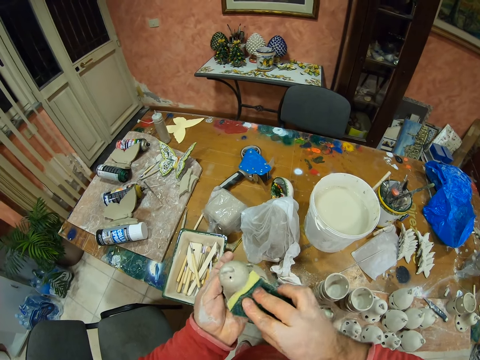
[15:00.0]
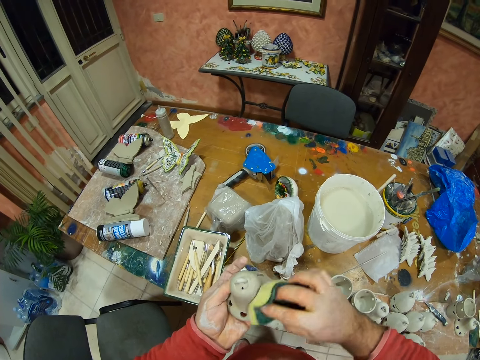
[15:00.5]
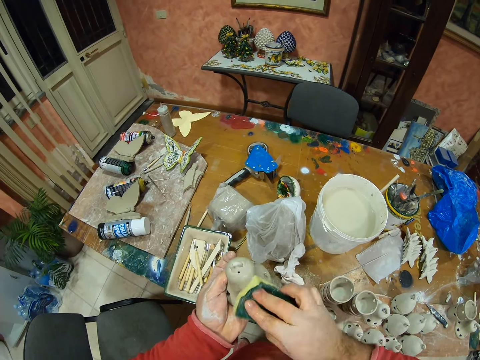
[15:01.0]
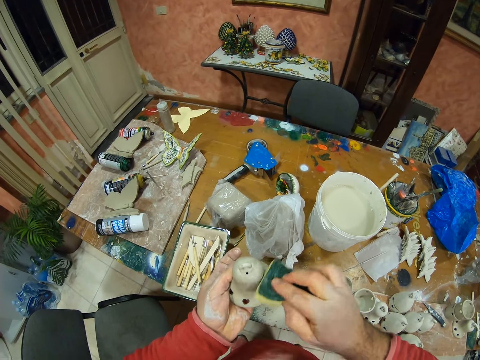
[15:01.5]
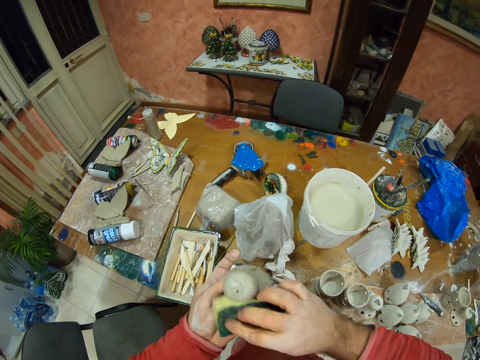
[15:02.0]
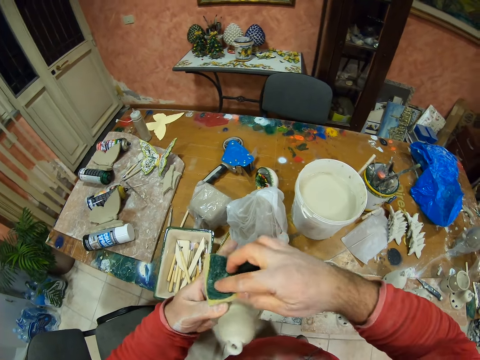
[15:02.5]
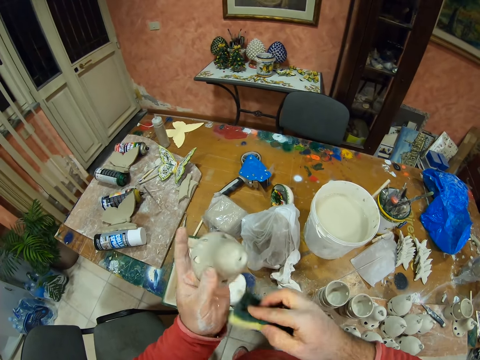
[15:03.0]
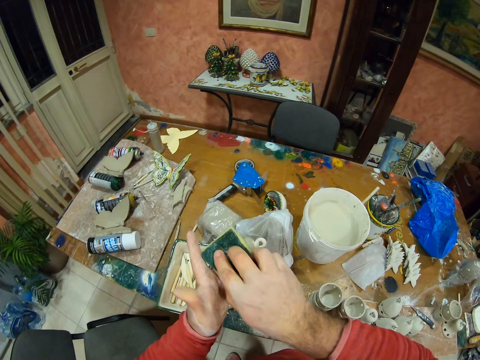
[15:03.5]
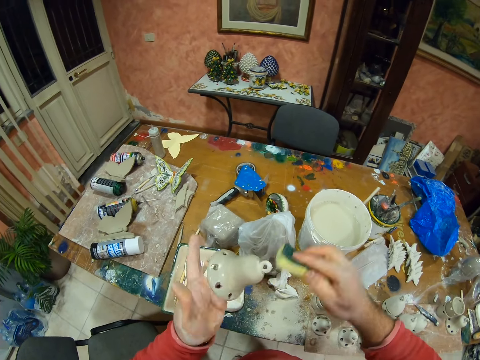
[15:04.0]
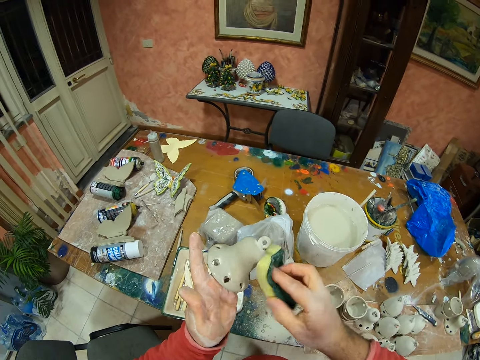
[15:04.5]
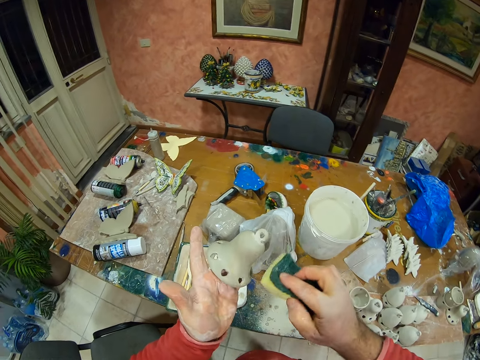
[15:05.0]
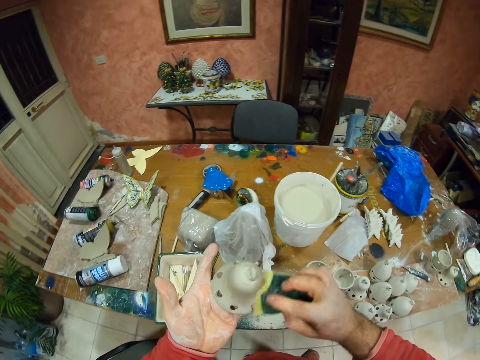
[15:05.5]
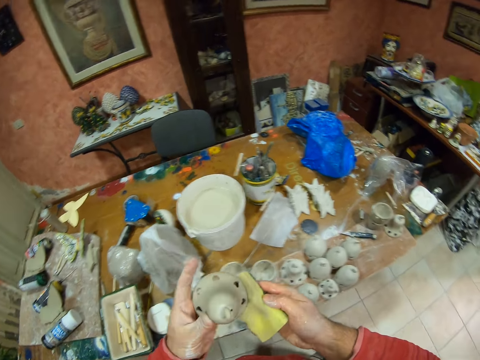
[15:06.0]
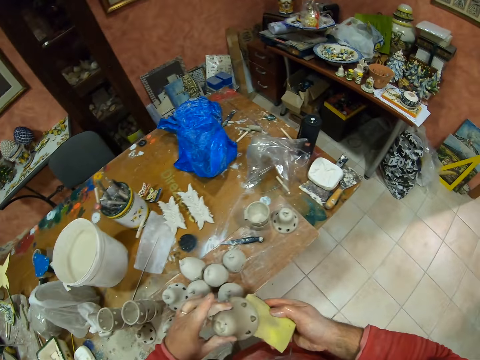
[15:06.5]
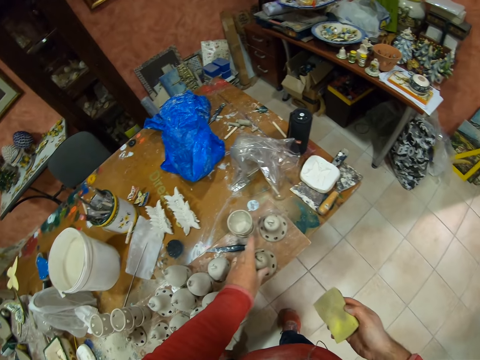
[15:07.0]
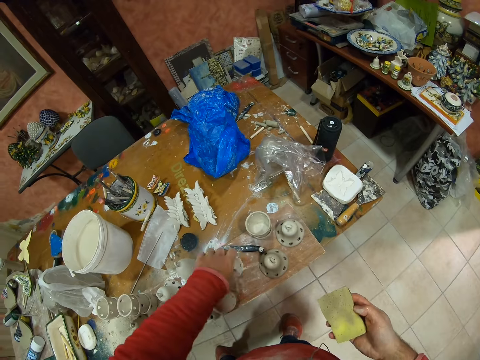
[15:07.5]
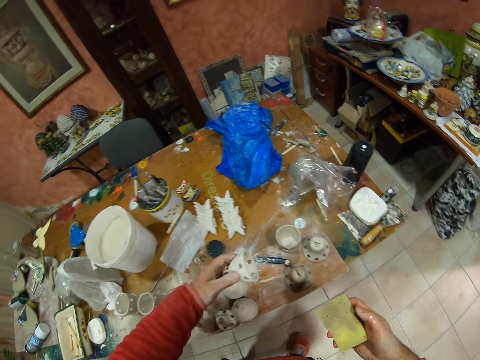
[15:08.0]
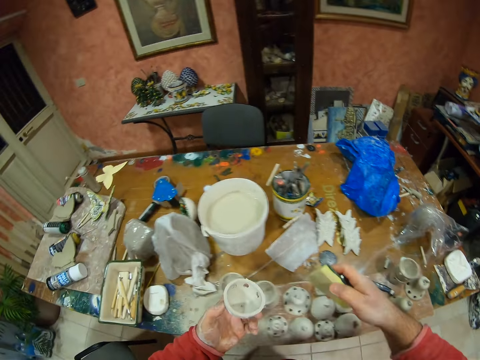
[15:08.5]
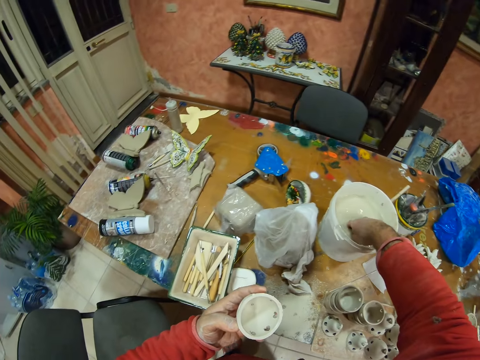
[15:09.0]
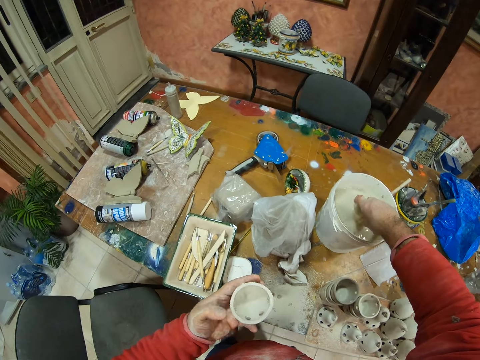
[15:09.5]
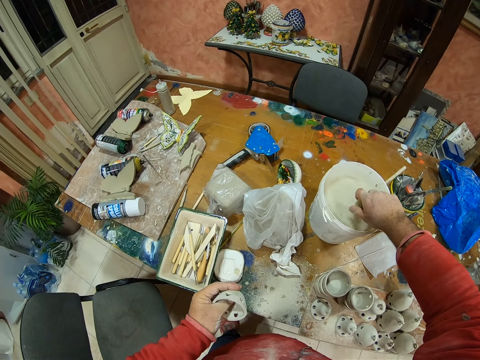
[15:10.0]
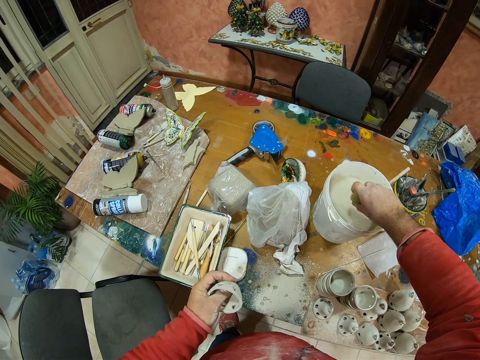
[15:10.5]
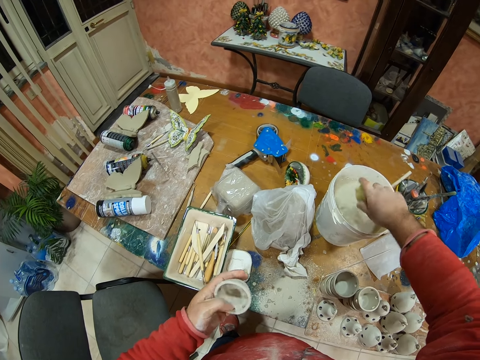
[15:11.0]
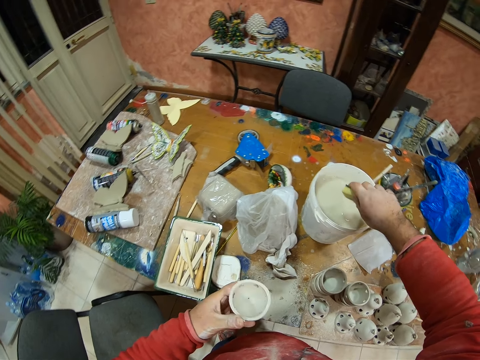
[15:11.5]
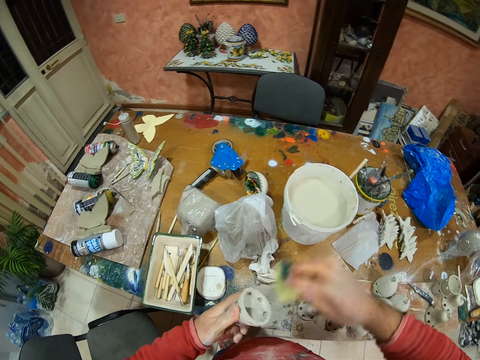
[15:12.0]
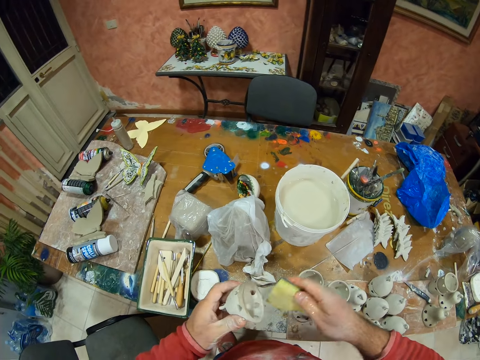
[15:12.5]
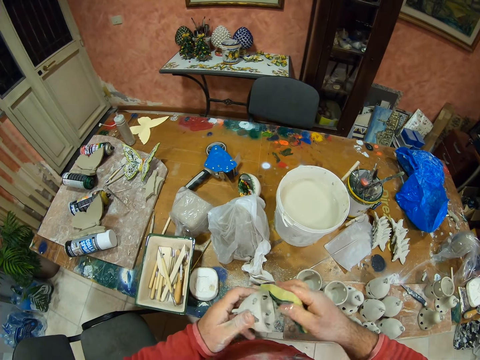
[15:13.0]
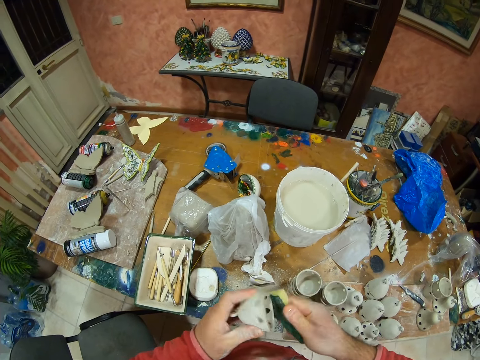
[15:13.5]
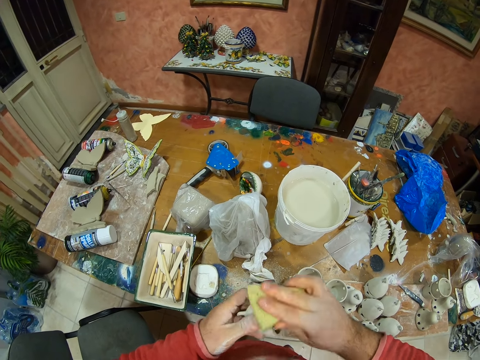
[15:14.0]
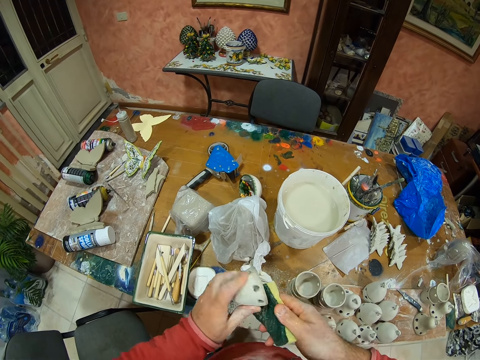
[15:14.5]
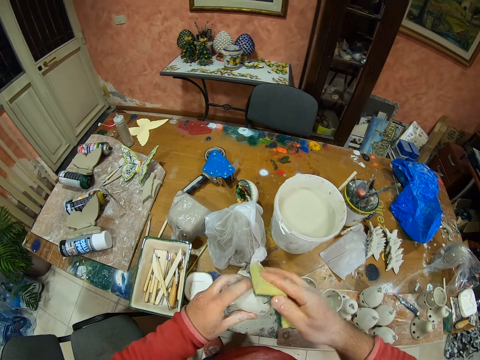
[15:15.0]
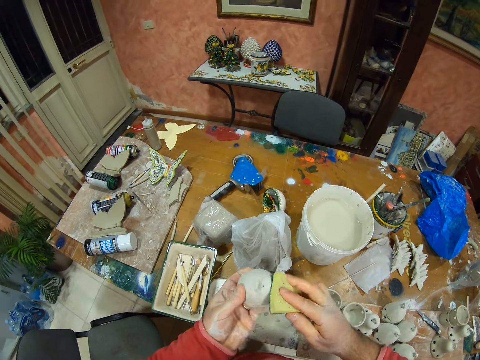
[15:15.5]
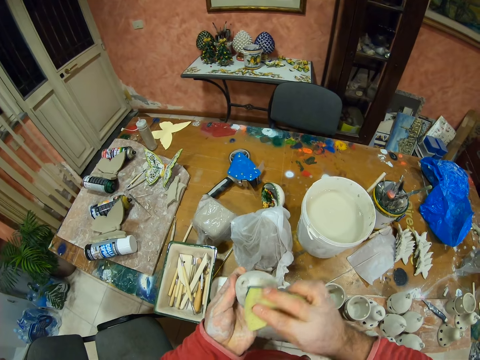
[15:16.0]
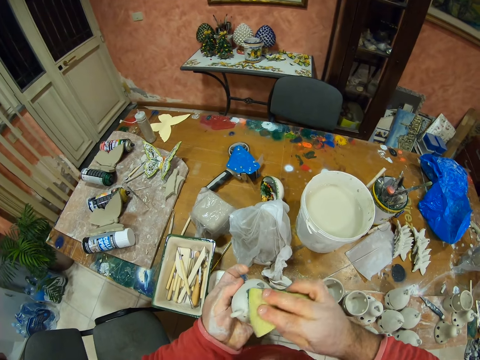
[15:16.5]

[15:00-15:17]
The camera wearer places the pottery on the table. They pick up the pottery from the table top. They dip the sponge in the water bucket, squeeze water from the sponge and wipe the pottery with the sponge.

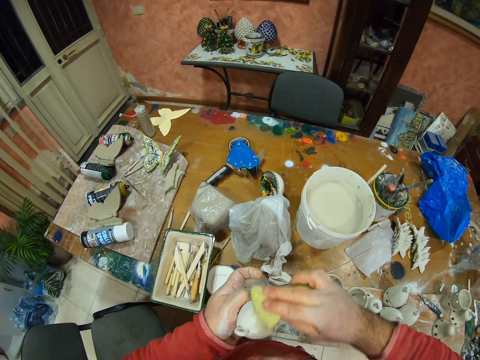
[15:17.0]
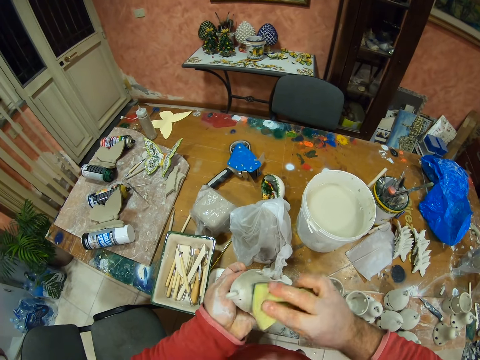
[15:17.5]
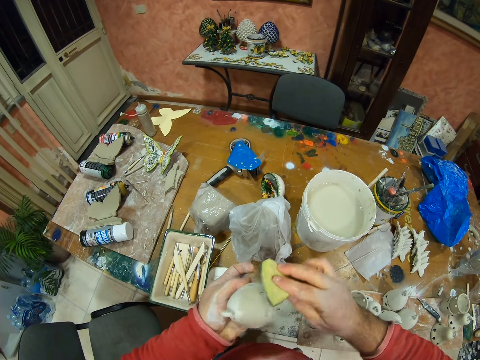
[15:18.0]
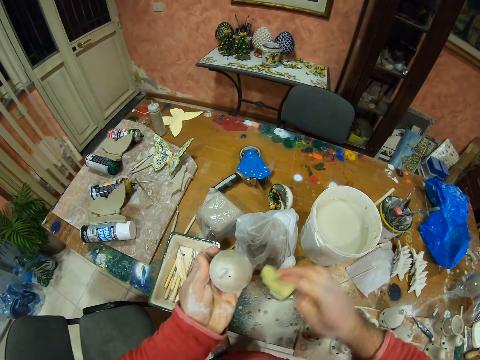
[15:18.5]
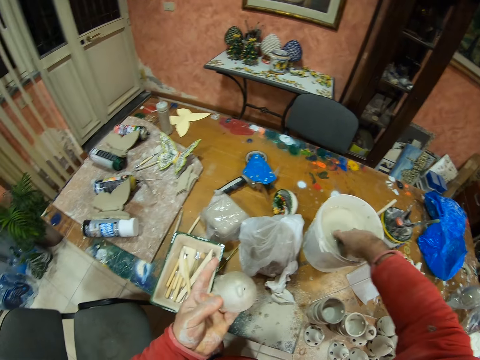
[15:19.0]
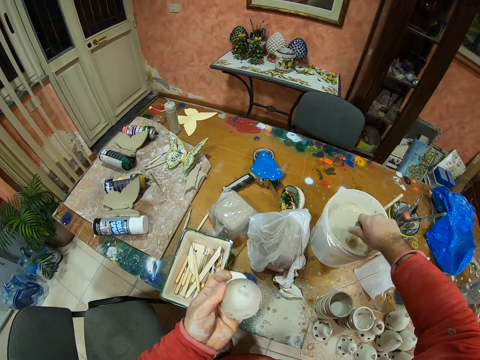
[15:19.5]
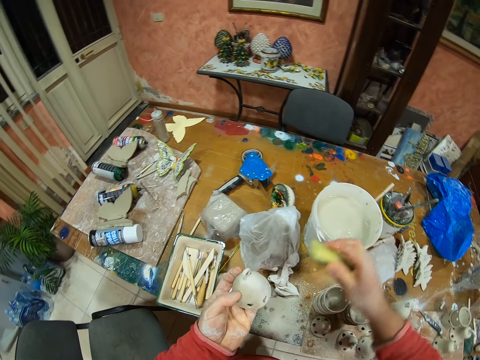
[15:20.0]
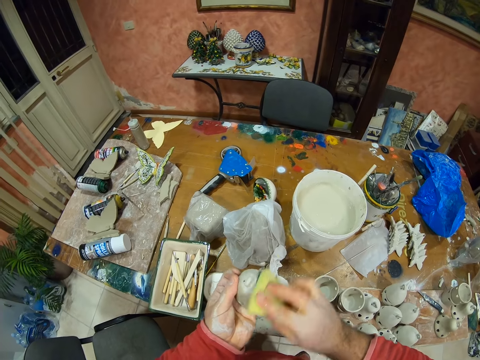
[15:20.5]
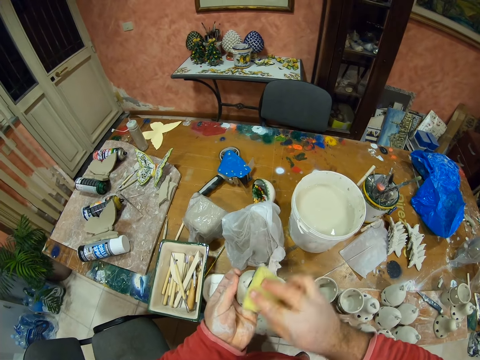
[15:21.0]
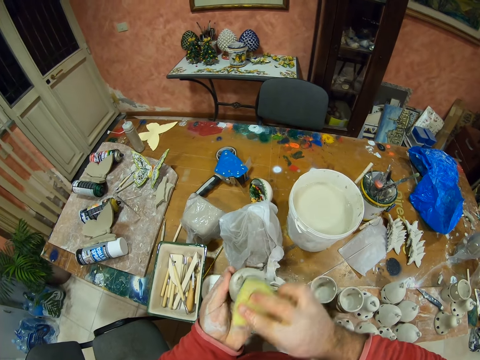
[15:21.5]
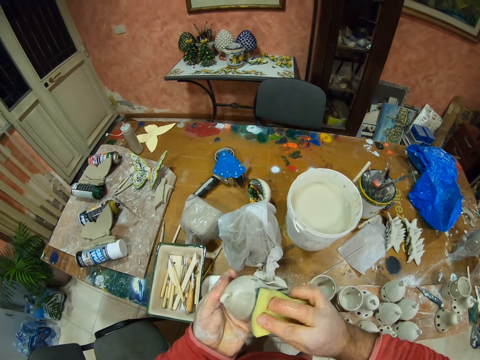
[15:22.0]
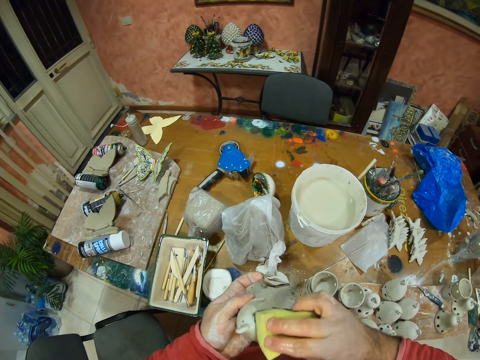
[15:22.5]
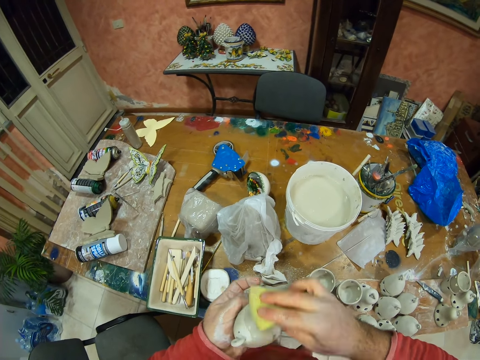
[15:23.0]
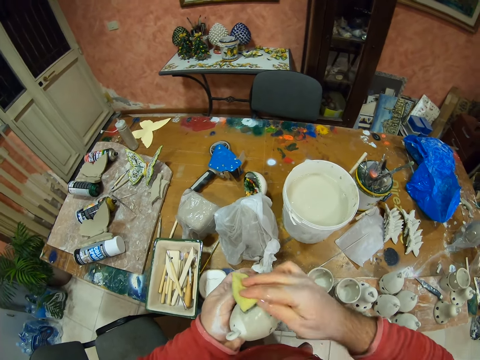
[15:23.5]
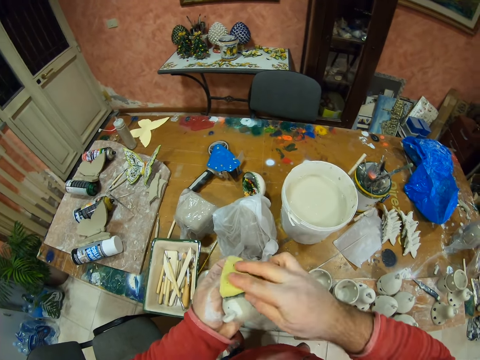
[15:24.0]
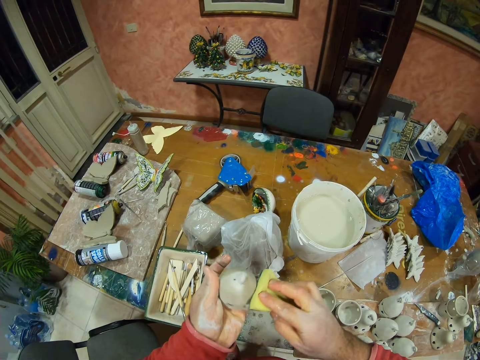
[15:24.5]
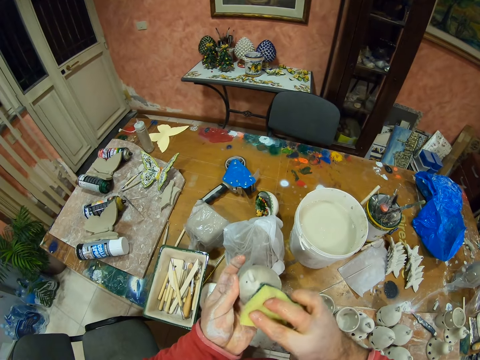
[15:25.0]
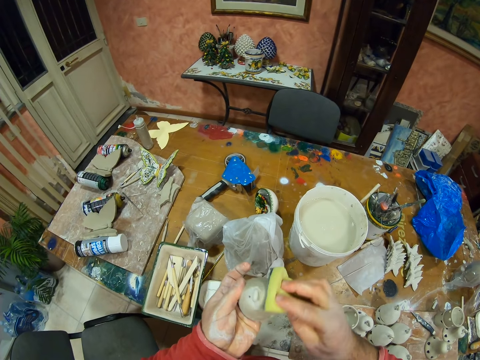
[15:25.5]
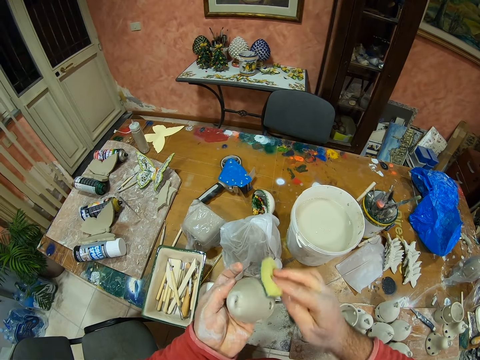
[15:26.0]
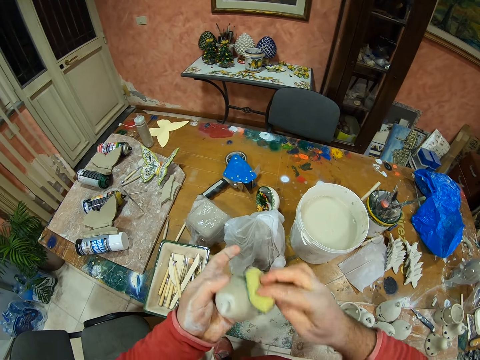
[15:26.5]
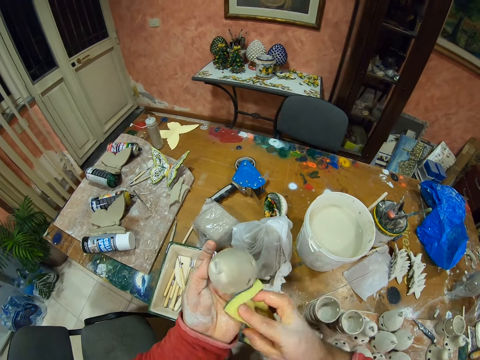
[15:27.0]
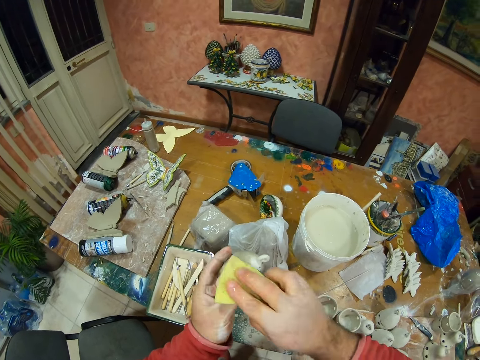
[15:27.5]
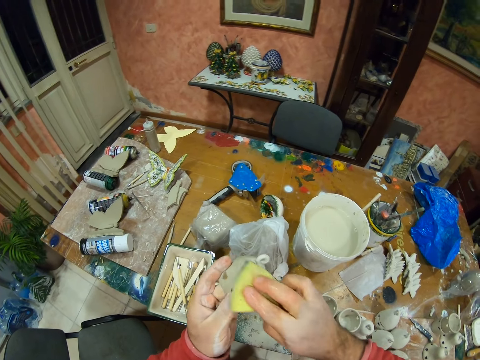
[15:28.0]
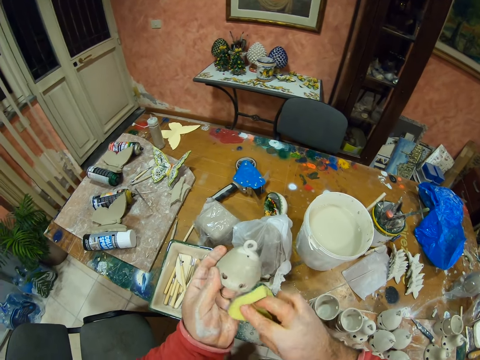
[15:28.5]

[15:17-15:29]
The camera wearer dips the sponge on the water bucket. They squeeze water from the sponge. They wipe the pottery with the sponge.
